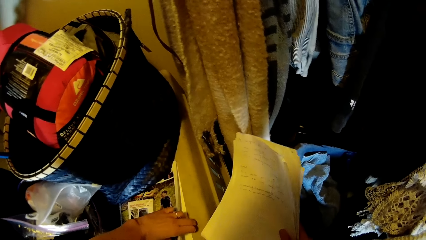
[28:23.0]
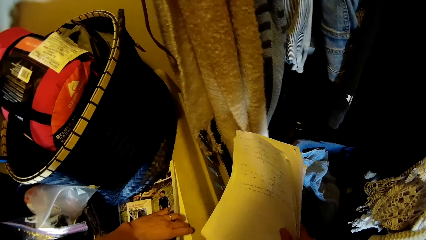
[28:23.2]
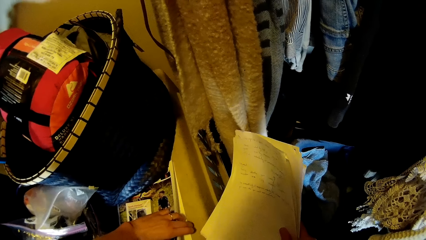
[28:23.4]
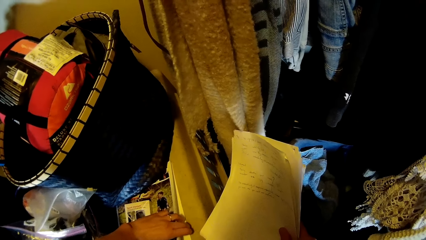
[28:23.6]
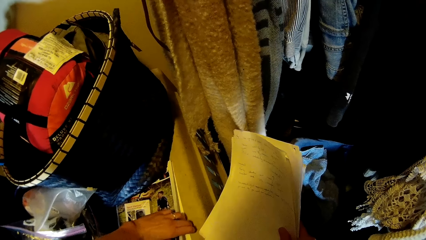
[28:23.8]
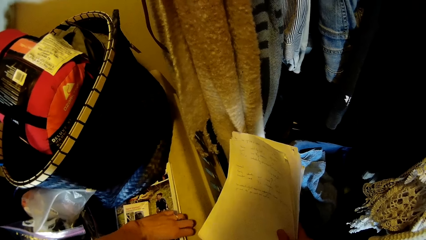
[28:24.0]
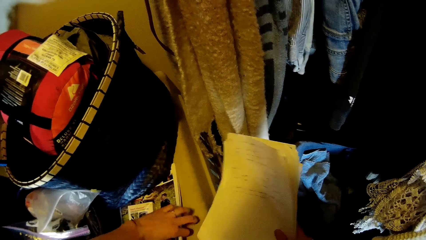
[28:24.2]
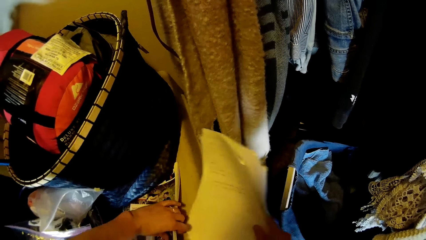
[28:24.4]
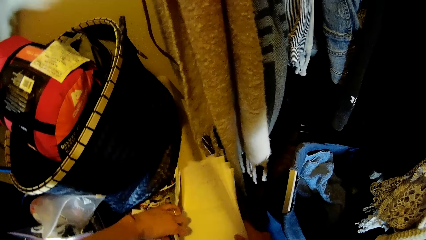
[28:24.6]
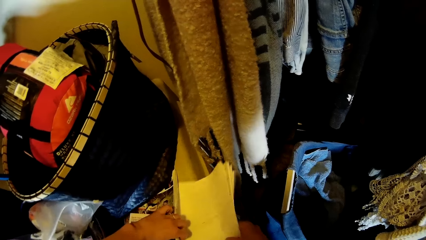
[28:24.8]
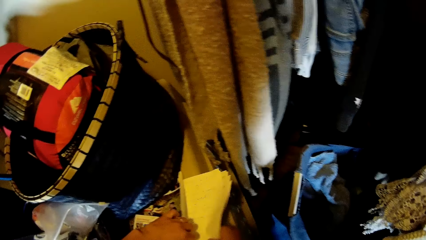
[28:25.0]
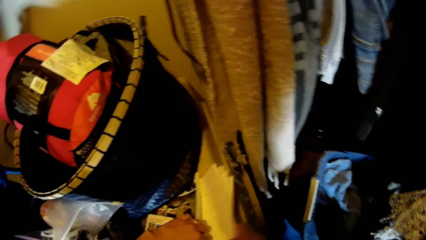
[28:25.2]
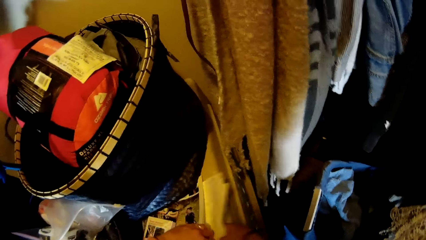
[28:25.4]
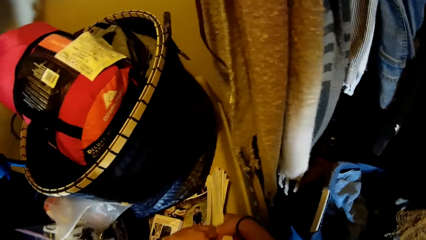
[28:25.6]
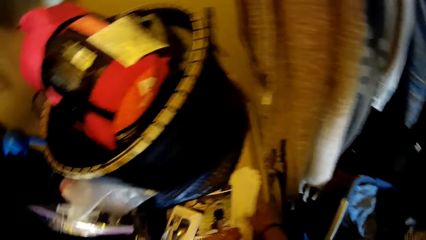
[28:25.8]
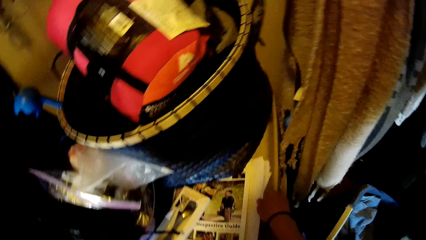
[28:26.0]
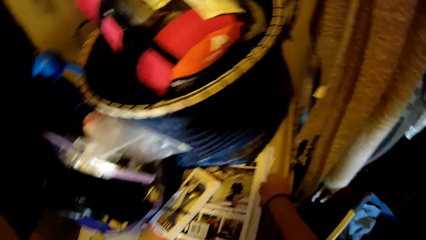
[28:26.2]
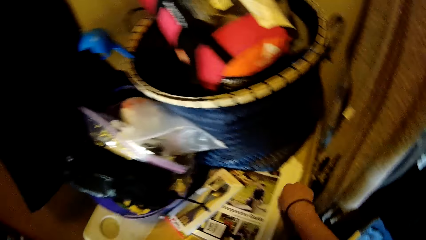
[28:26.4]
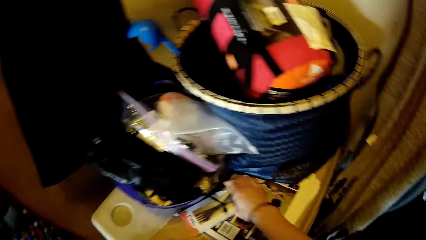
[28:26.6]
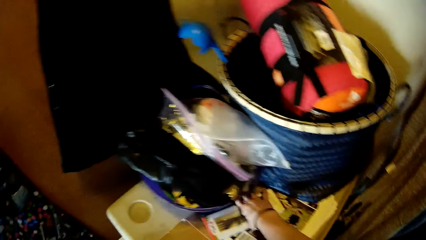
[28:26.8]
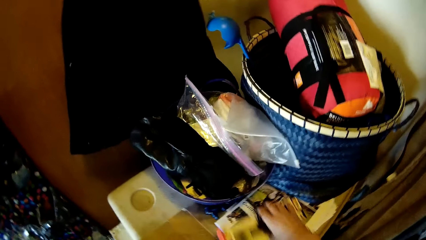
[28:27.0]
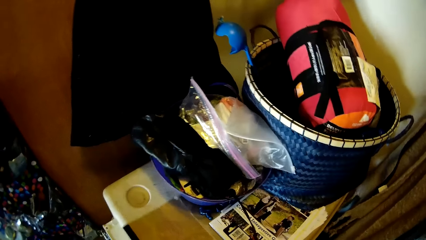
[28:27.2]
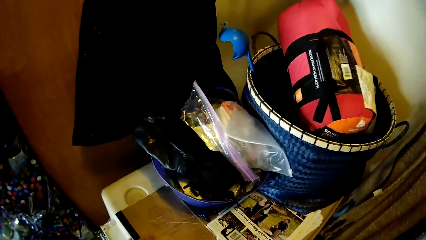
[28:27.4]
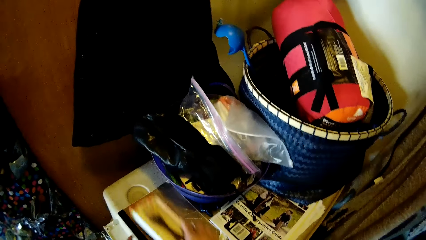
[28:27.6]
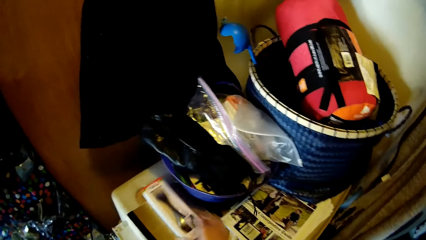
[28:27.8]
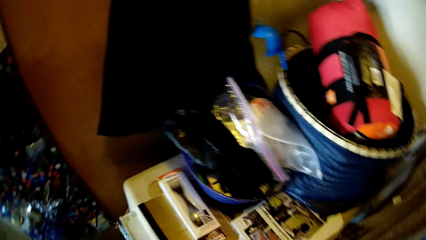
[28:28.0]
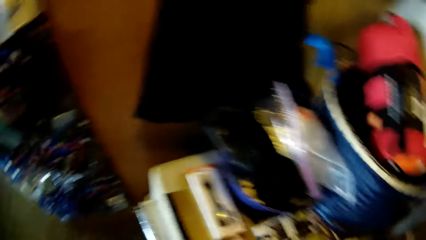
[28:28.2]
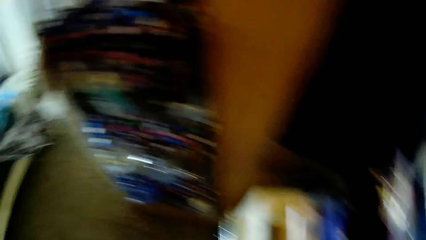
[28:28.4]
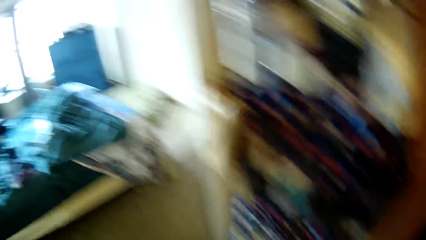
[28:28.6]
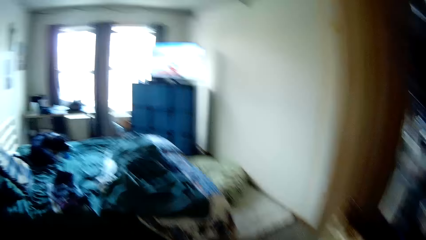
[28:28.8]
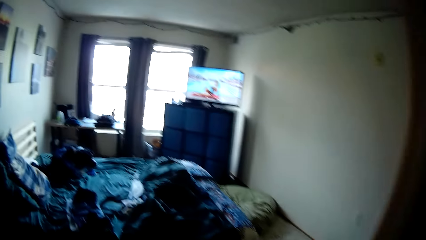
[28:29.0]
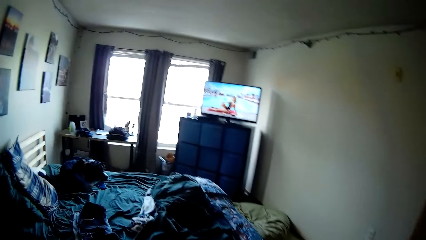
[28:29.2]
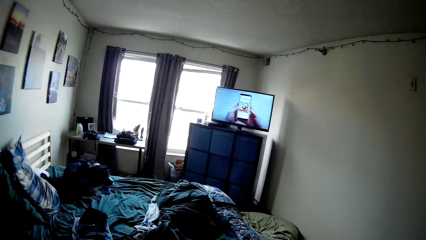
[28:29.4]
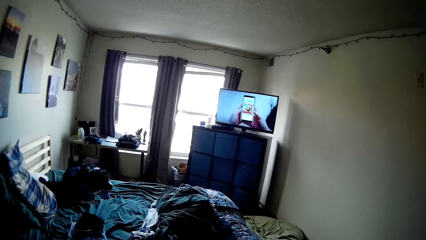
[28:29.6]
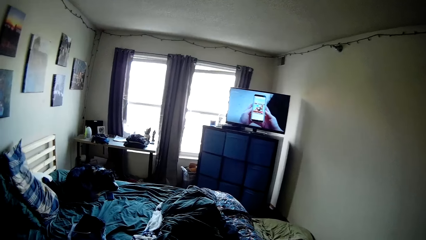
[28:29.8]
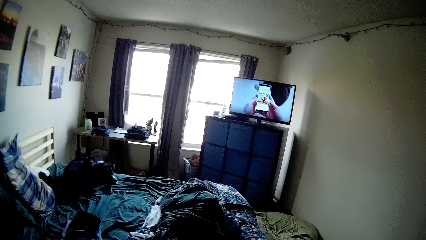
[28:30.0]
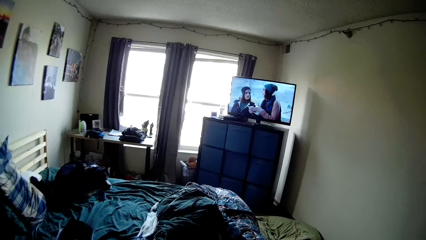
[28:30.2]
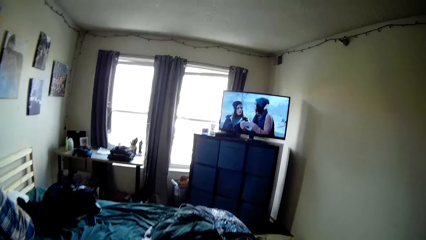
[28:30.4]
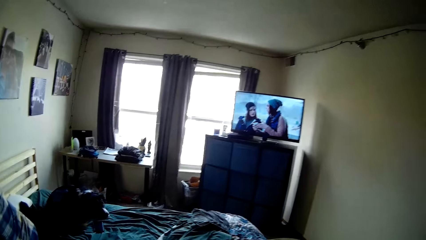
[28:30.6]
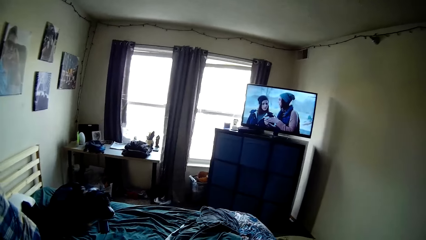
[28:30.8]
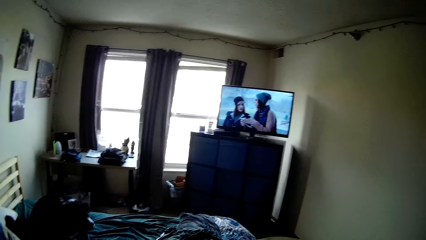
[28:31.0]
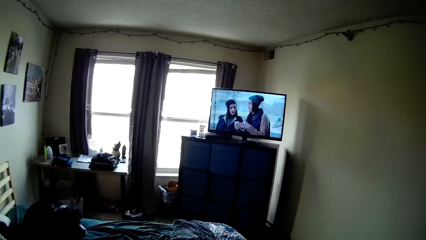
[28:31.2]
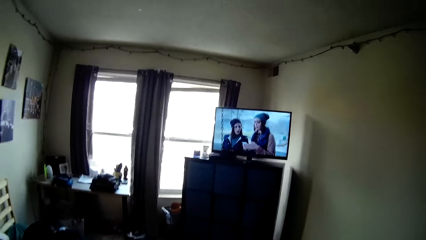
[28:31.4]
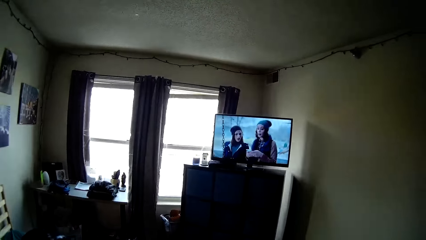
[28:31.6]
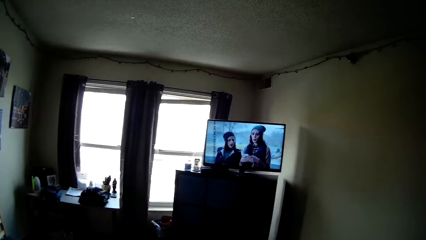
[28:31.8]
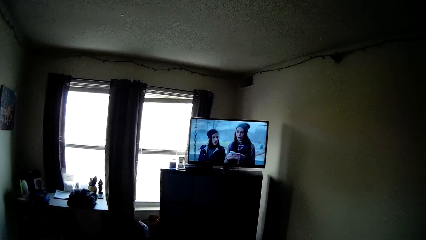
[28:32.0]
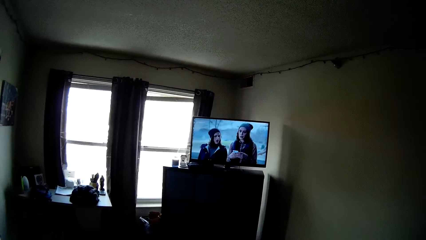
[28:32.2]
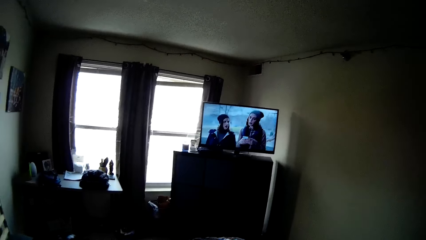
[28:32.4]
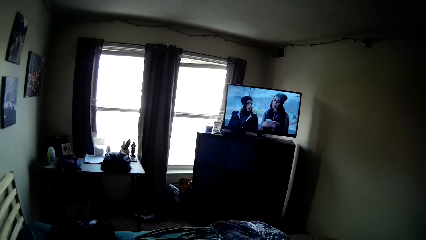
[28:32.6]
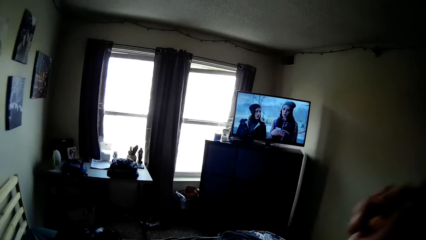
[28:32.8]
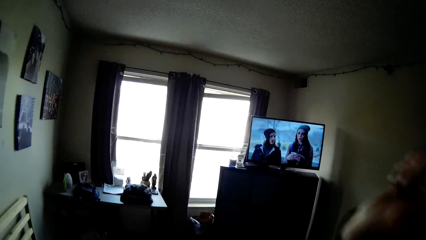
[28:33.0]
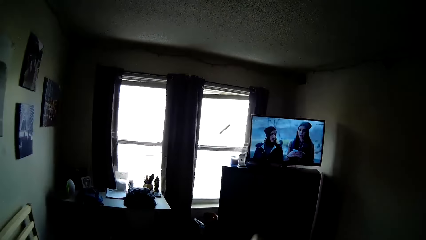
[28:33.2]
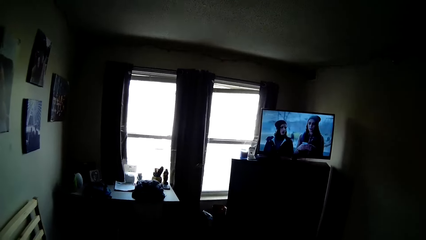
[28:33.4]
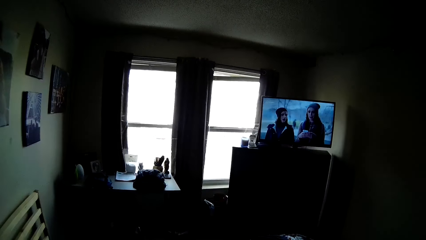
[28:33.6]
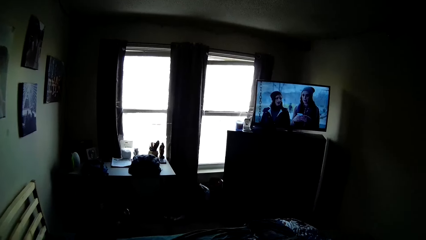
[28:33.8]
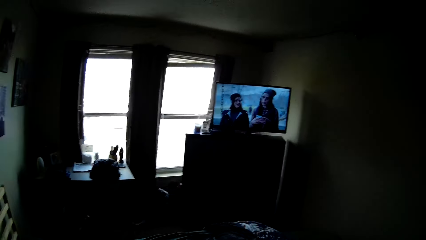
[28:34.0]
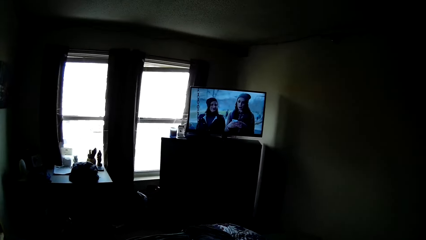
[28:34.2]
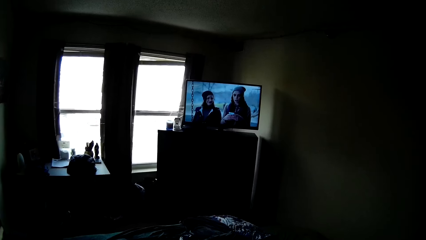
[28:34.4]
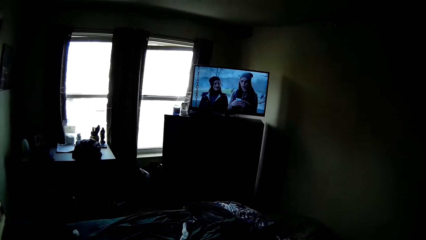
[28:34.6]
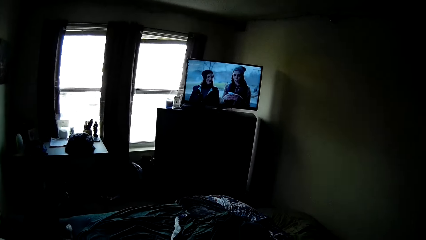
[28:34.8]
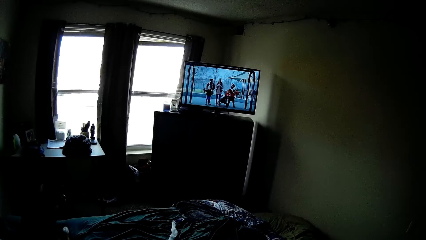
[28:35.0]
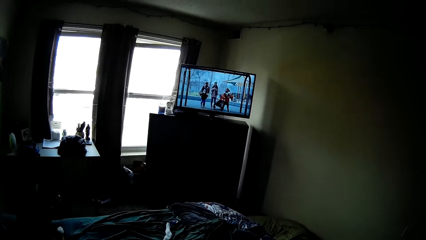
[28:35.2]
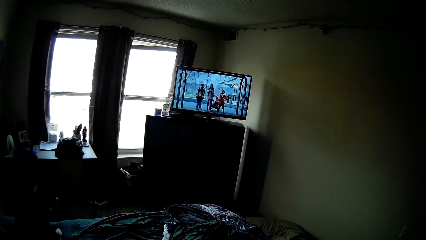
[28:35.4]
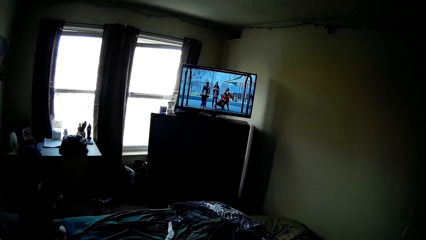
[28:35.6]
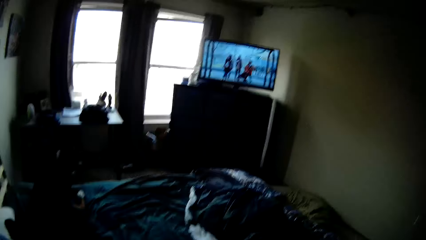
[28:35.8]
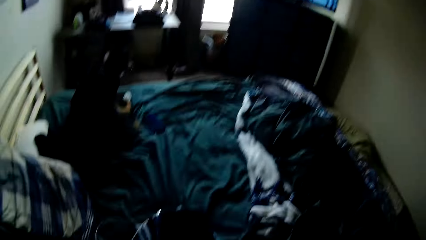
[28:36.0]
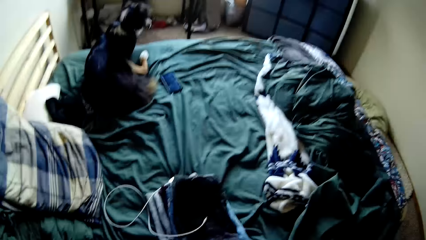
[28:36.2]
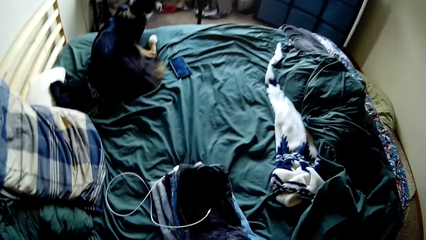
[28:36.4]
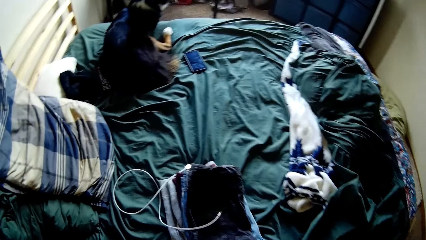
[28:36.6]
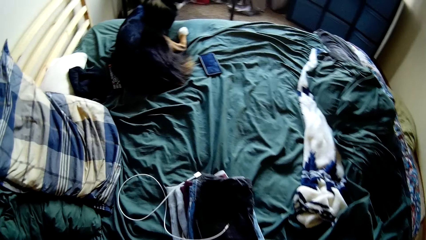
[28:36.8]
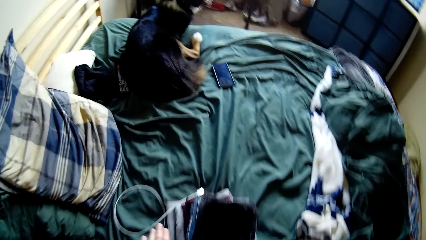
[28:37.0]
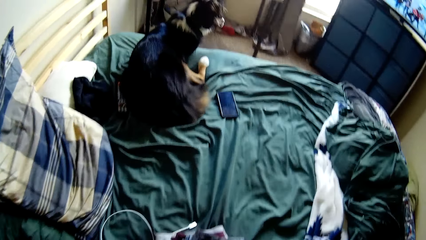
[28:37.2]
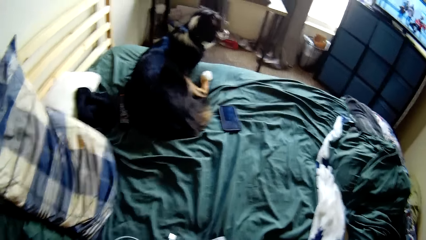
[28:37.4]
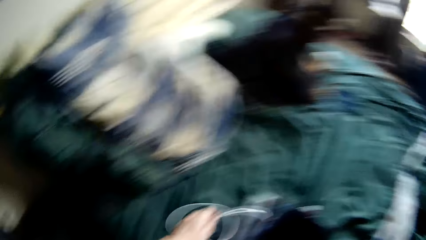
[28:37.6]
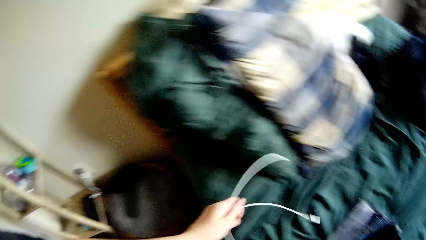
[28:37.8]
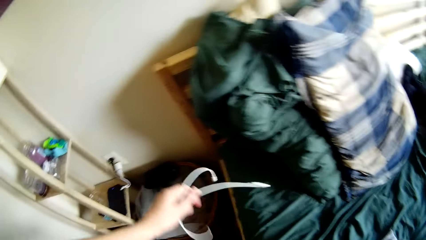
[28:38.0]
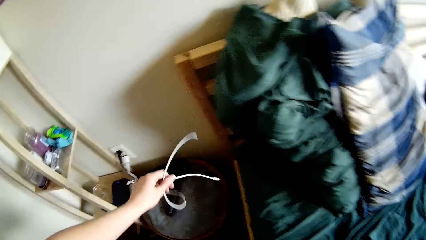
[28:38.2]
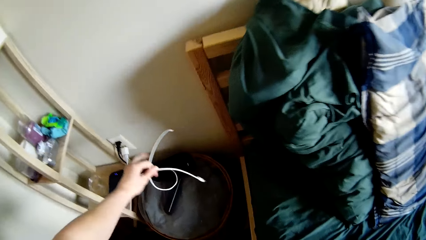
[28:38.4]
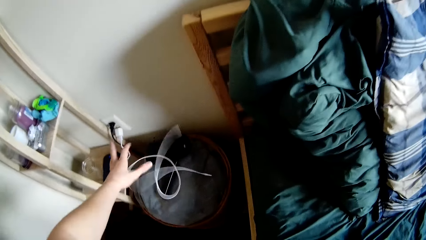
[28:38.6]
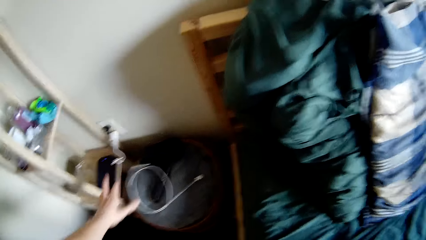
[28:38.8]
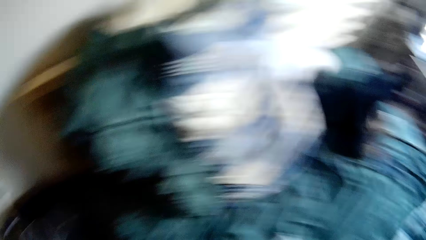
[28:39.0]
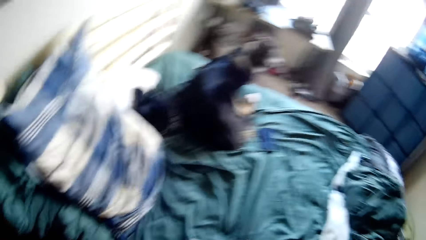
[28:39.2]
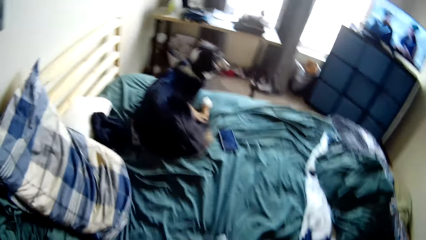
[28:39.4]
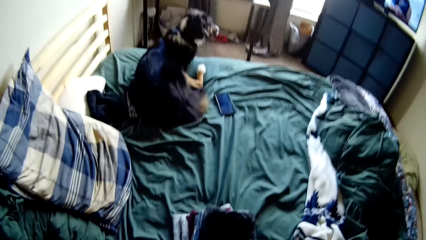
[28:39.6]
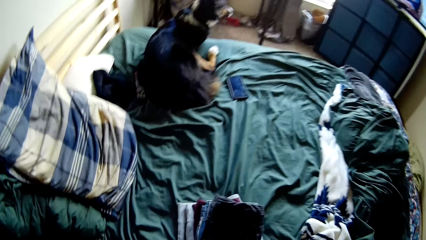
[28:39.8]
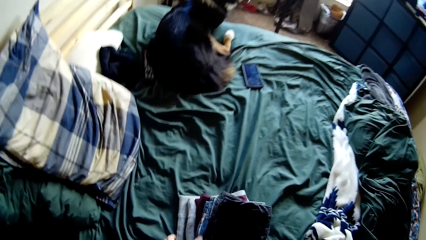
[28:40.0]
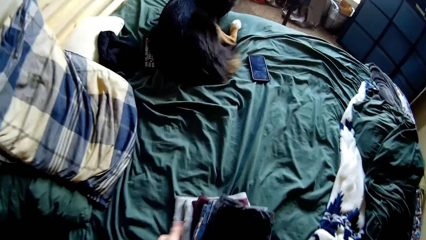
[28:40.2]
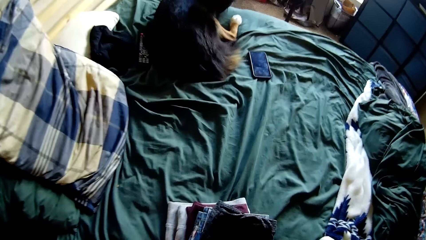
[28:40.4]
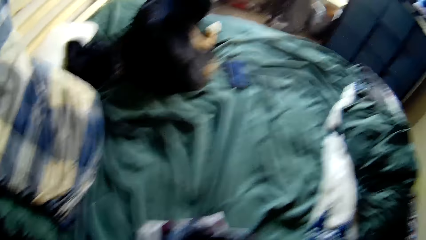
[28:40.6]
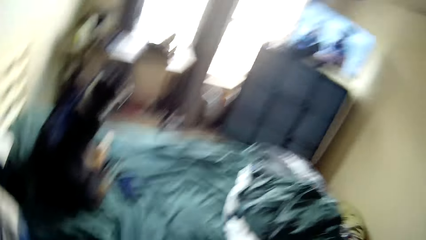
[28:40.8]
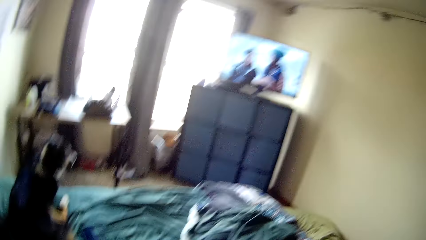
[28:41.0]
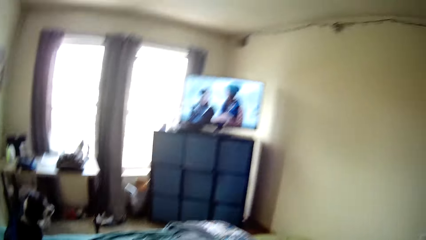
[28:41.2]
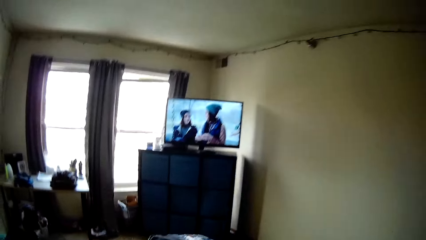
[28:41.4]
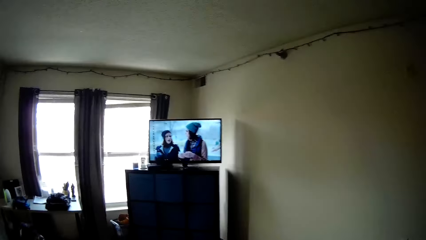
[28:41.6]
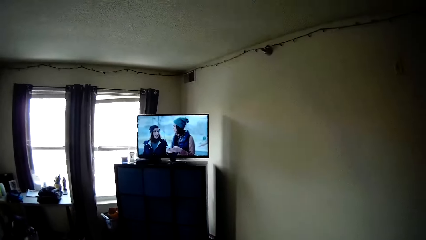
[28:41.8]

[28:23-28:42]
The camera wearer returns the papers to a folder on the table, under other papers. They move a piece of fork to the top of a book on the table. They walk out of the closet in the room. They throw a label towards a bin beside the television. They move a cable from the bed to the top of the folded bed sheet or duvet on the basket. They look around the room. They pick up folded clothes from the top of the bed.
